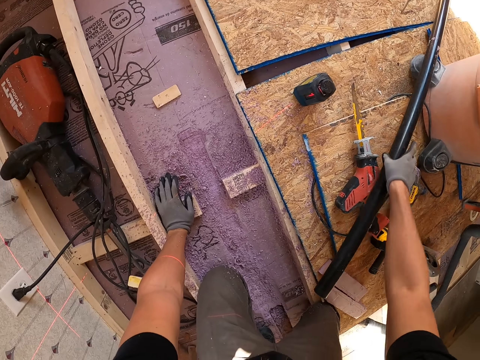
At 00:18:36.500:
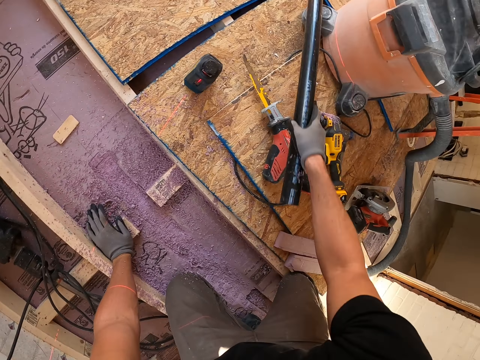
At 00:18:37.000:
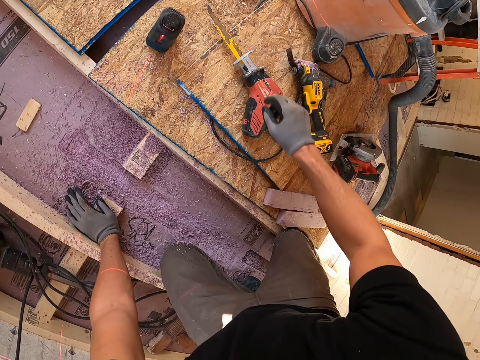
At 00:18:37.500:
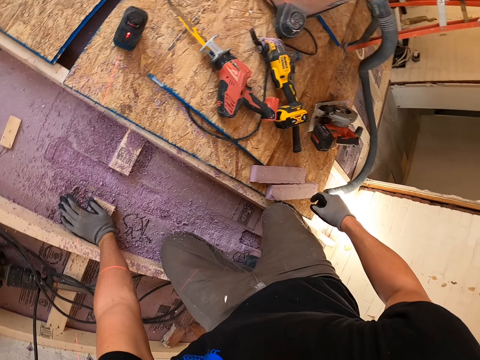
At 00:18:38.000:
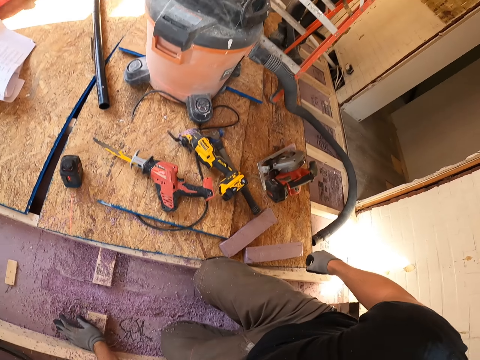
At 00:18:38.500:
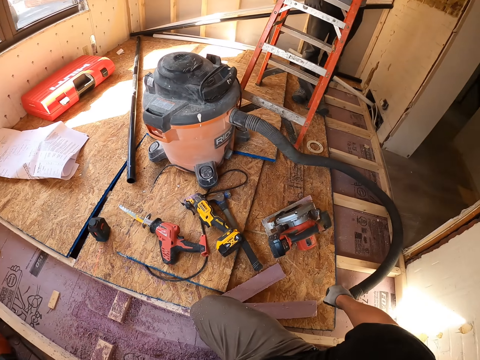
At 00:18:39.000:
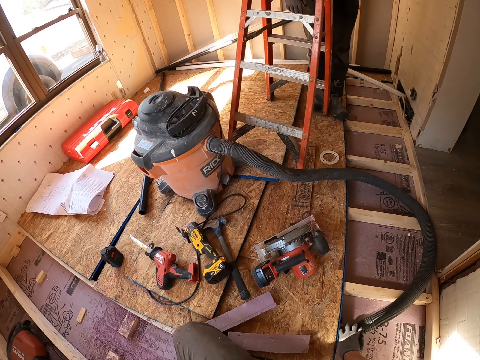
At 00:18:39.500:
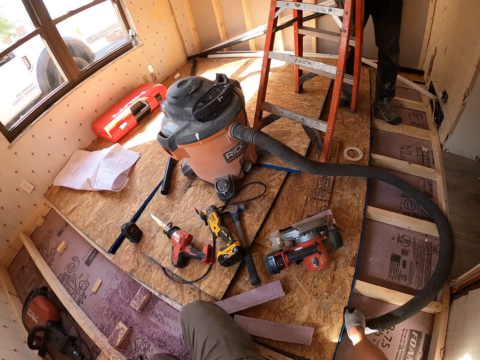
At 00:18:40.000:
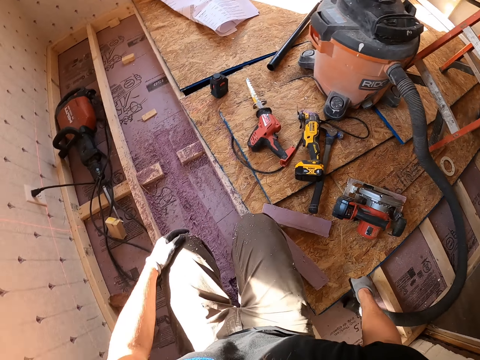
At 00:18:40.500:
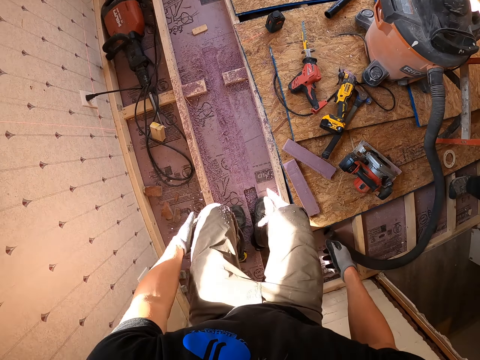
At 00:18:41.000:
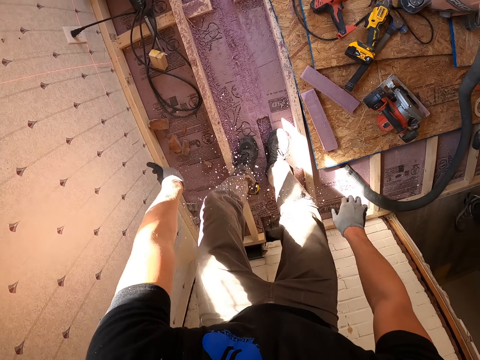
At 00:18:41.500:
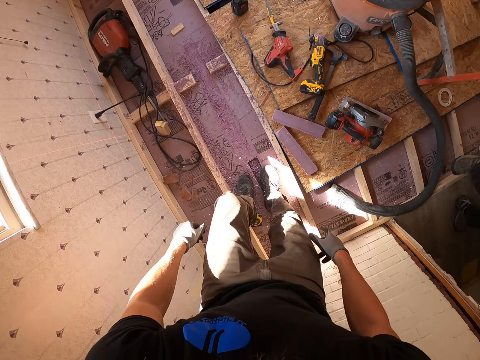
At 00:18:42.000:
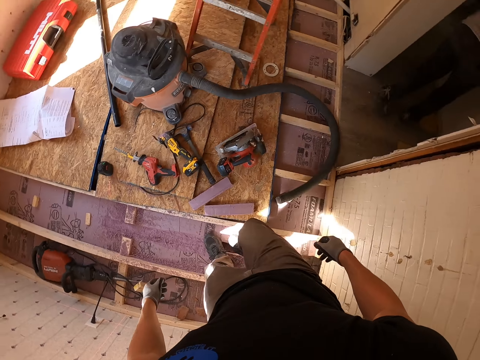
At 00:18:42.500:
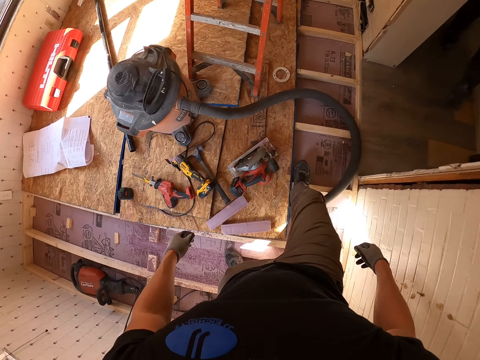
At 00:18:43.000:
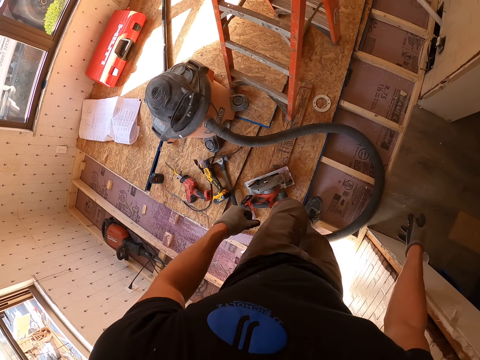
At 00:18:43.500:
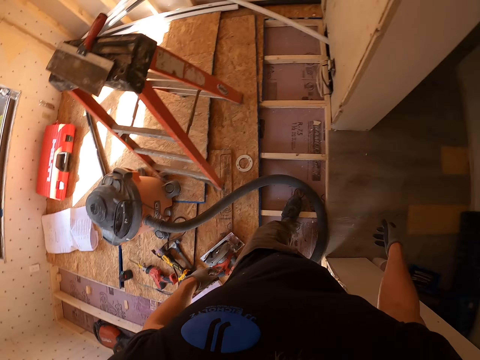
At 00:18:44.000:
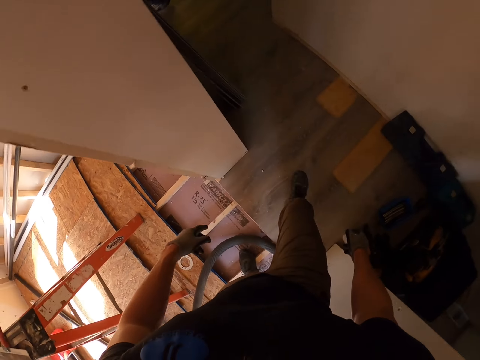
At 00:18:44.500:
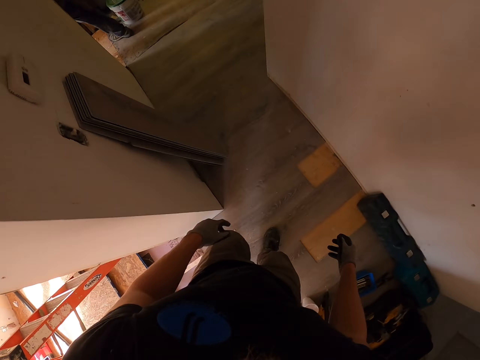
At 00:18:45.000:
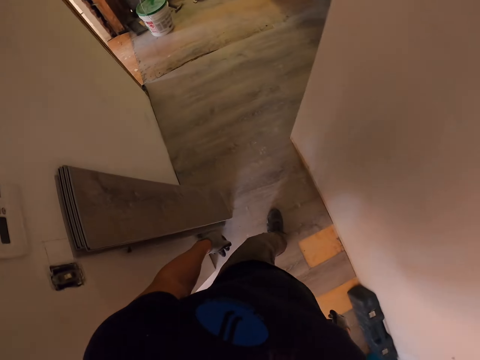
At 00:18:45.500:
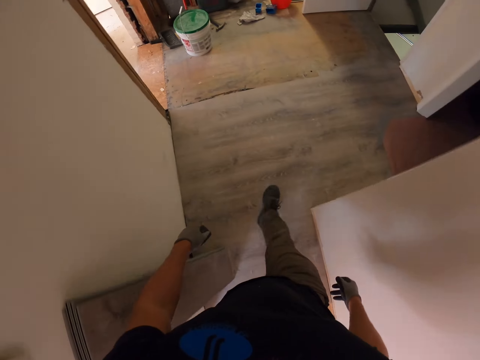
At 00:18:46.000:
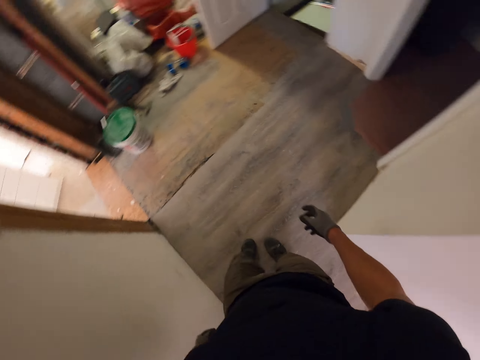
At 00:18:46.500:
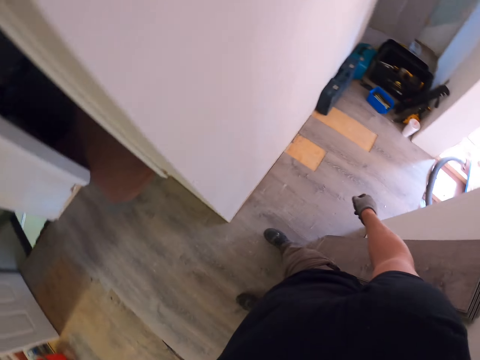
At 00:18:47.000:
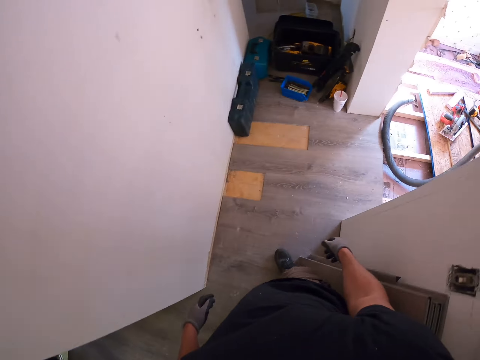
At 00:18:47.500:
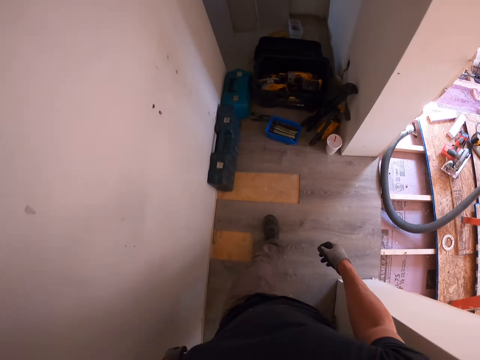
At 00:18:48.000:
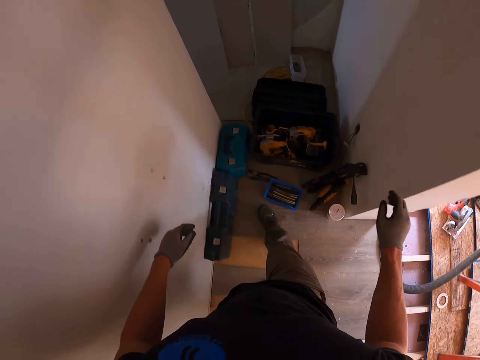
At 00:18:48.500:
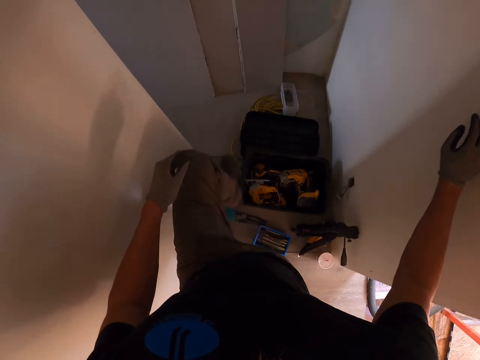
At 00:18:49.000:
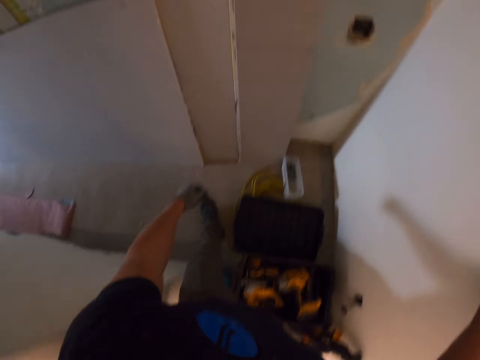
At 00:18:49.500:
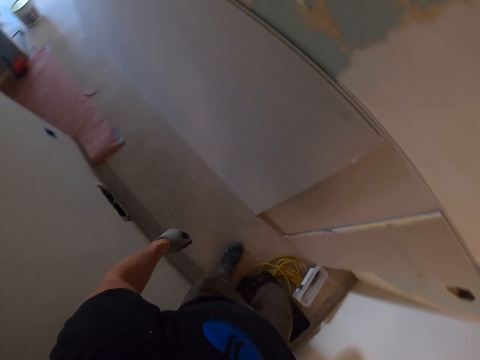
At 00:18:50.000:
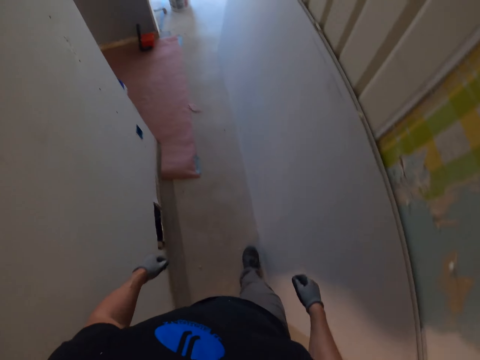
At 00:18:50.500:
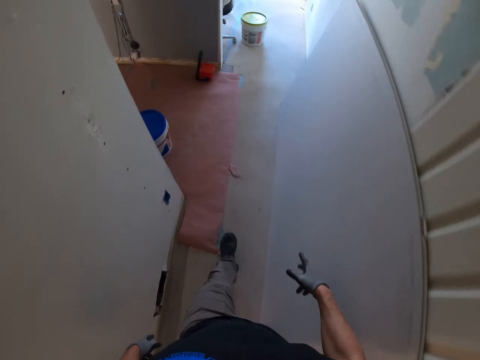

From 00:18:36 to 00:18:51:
The camera wearer puts the pipe on the floor. He puts the steel wood down. He wipes his trousers with his hands. He walks around the construction site. He walks around the house.

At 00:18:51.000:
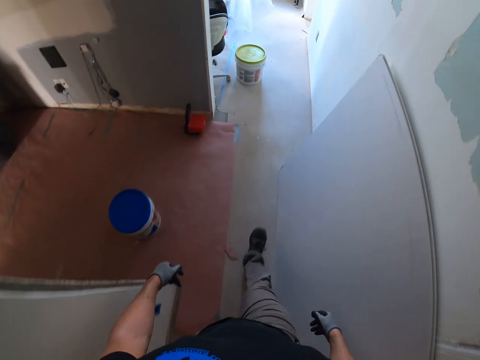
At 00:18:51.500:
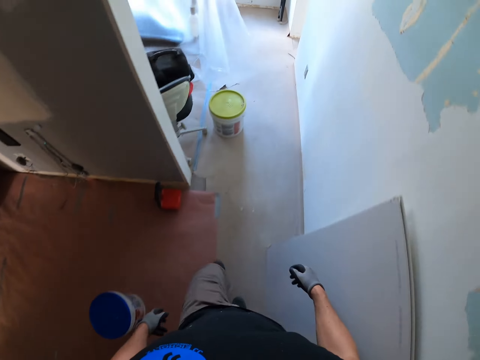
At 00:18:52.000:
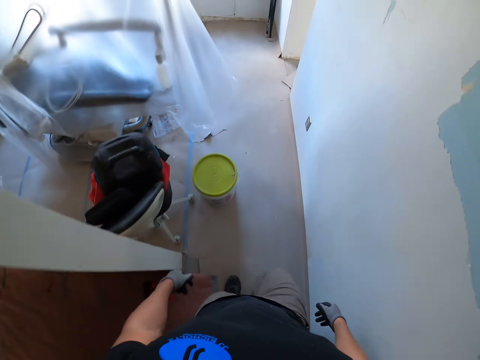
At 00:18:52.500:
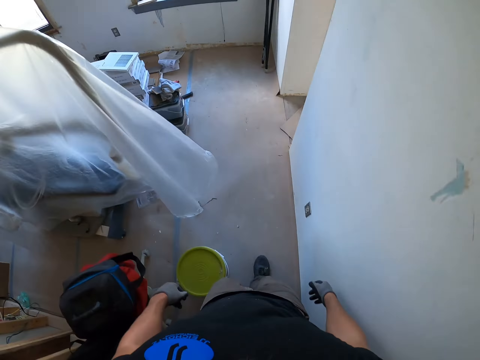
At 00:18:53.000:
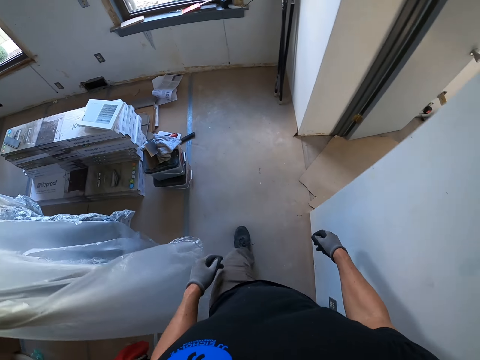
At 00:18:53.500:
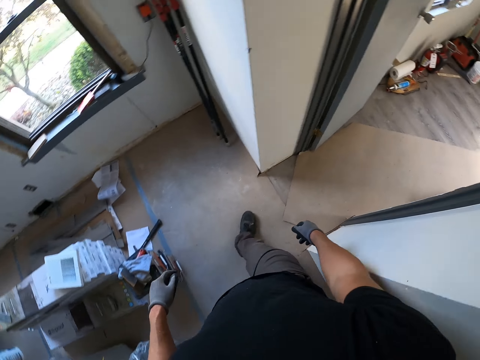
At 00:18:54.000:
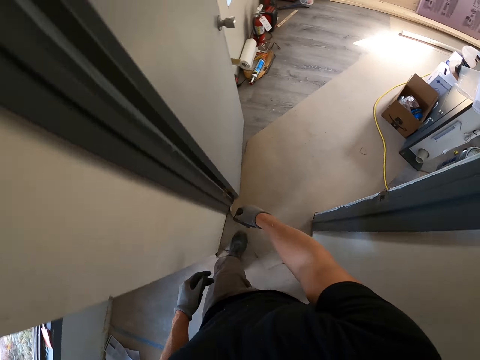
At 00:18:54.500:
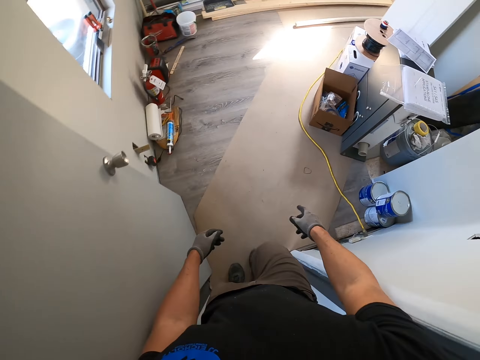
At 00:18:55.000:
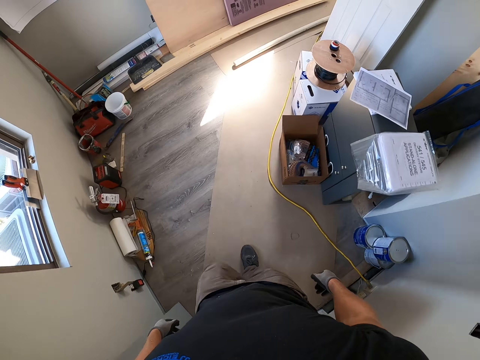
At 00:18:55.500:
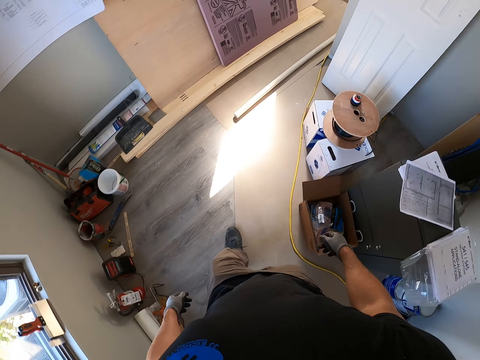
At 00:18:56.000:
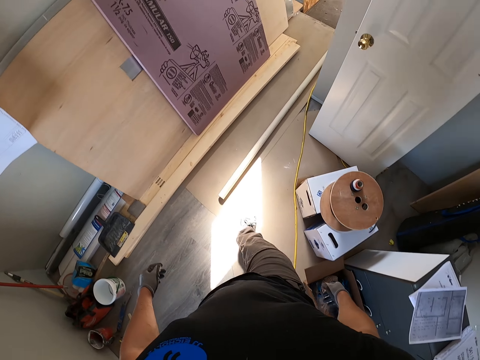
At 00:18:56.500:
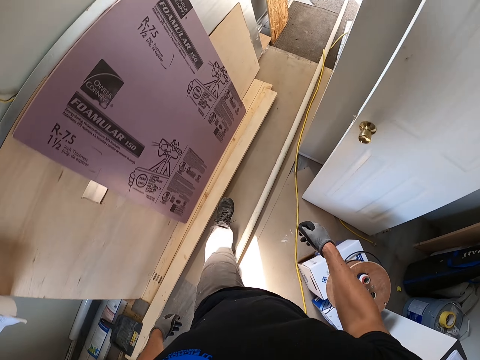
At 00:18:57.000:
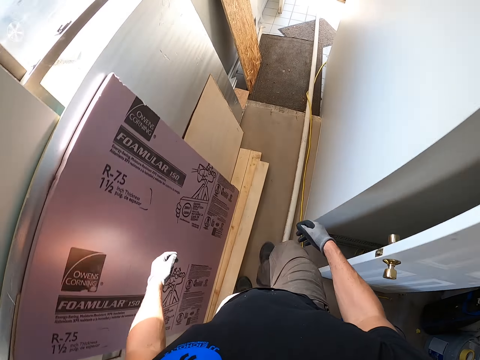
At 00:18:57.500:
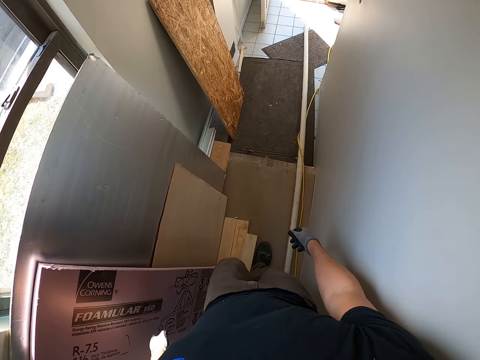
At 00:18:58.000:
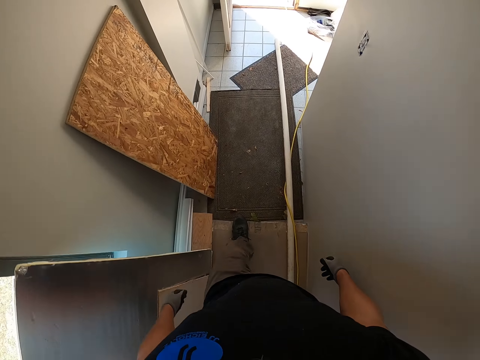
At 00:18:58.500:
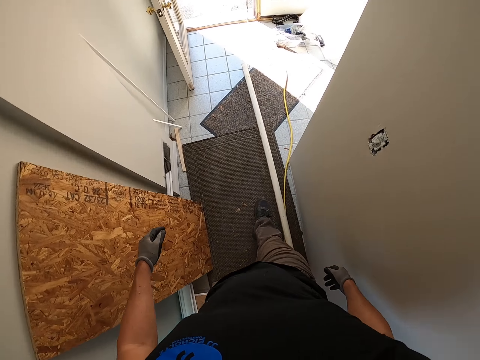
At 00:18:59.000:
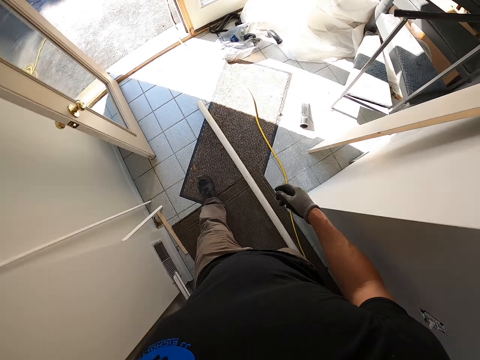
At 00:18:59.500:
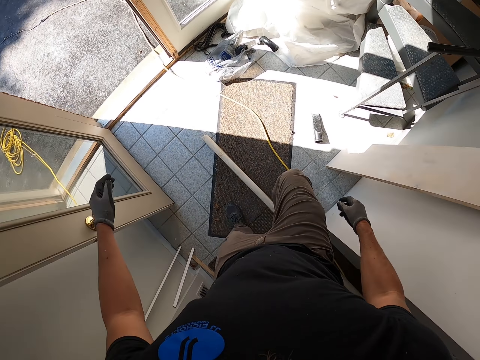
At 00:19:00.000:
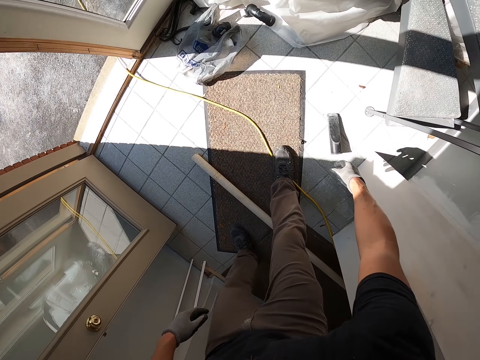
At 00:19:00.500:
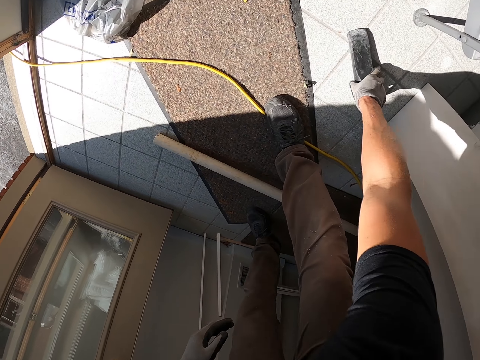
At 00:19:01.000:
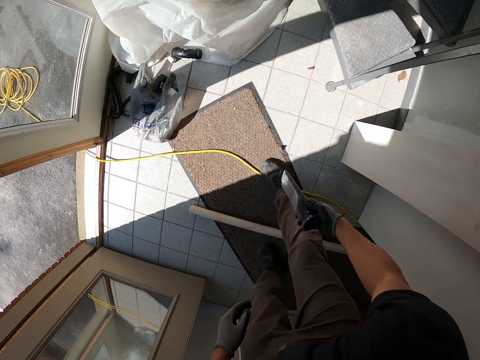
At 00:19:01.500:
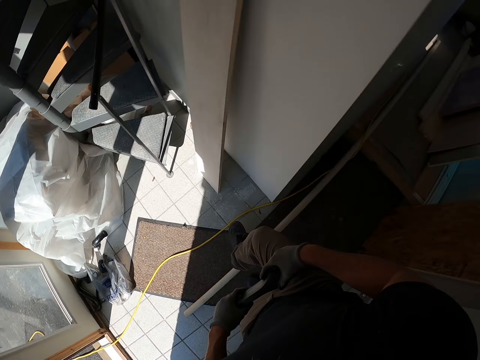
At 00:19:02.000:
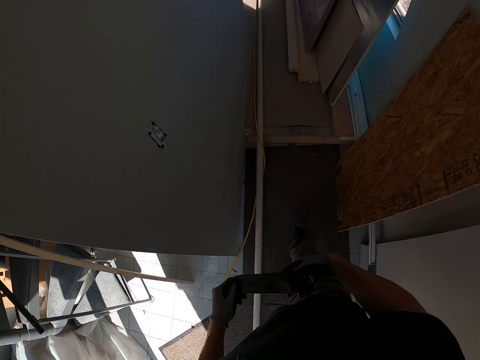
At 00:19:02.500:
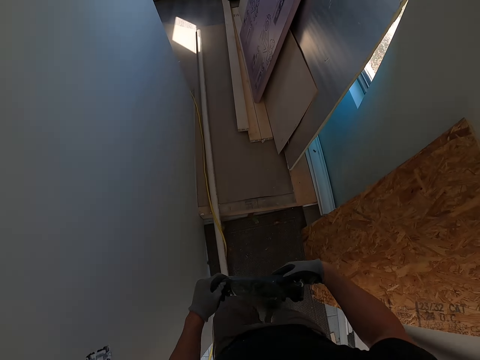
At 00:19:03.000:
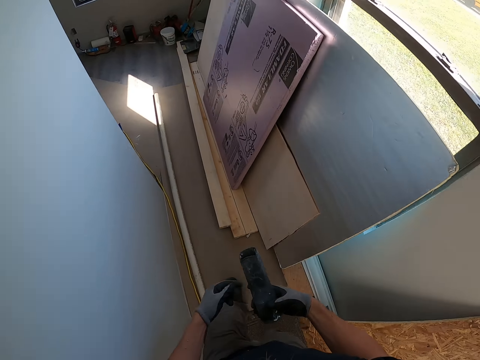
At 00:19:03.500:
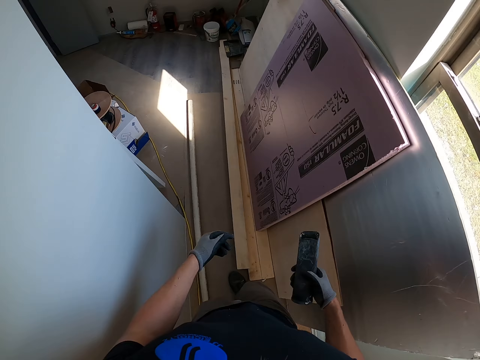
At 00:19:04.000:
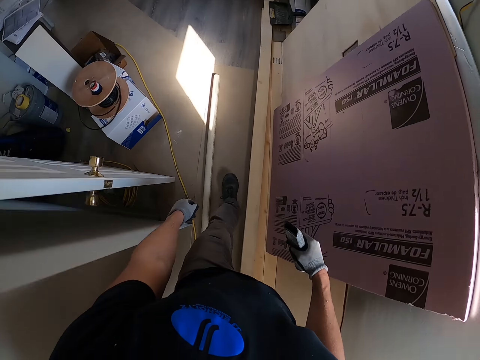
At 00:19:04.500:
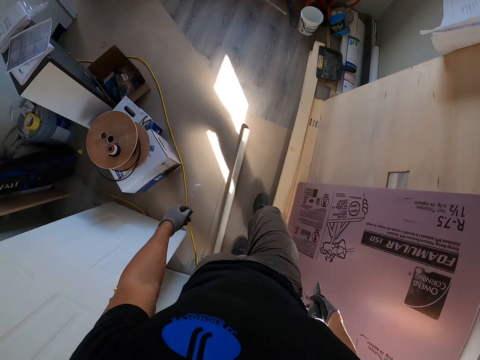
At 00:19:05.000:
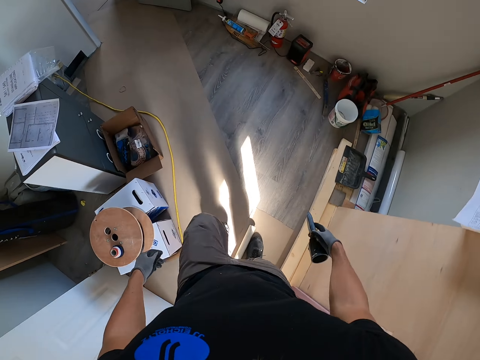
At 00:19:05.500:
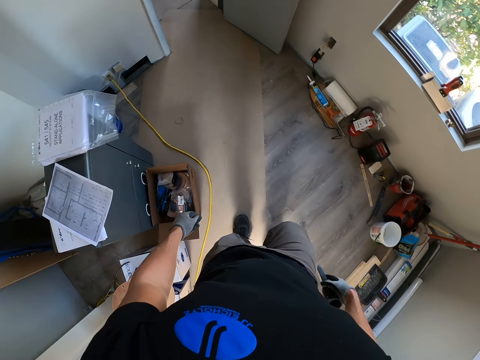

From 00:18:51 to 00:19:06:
The camera wearer picks up something on the floor. They walk around the house.
